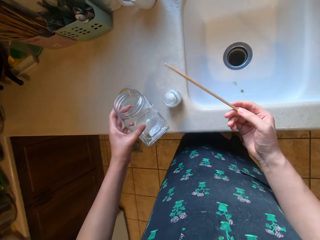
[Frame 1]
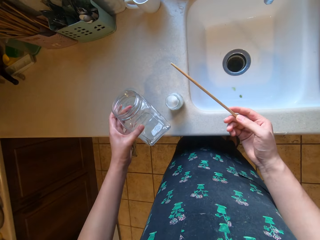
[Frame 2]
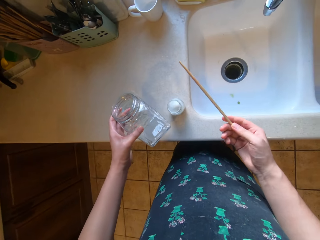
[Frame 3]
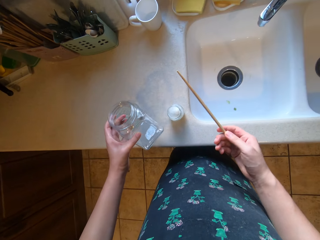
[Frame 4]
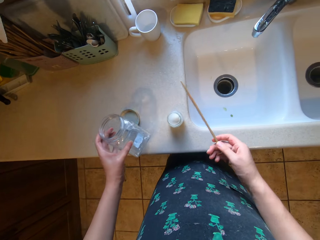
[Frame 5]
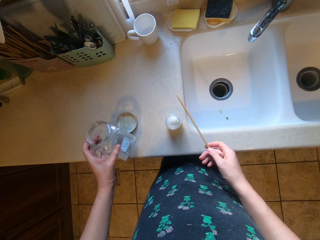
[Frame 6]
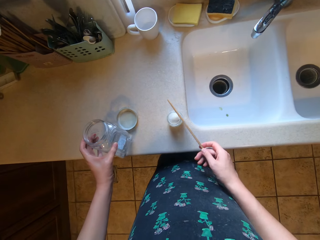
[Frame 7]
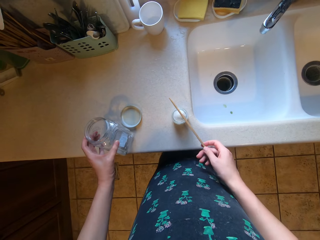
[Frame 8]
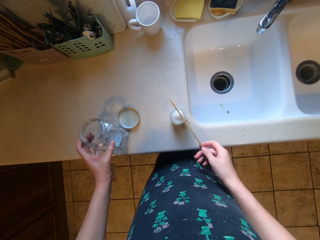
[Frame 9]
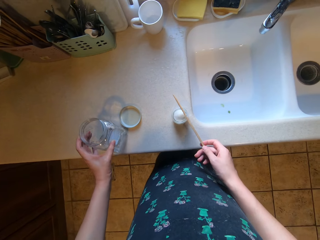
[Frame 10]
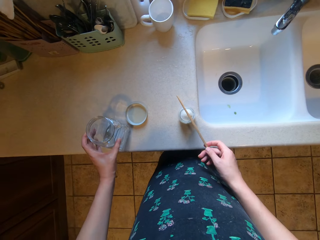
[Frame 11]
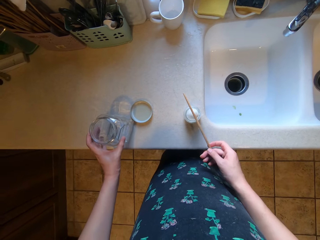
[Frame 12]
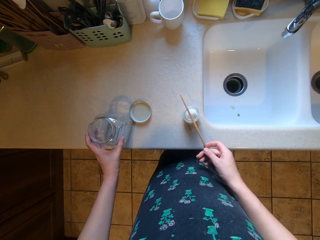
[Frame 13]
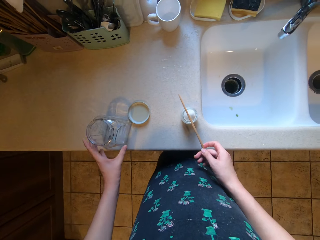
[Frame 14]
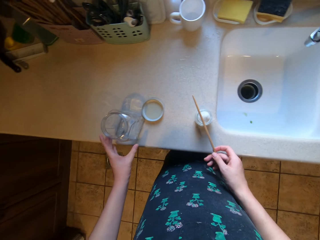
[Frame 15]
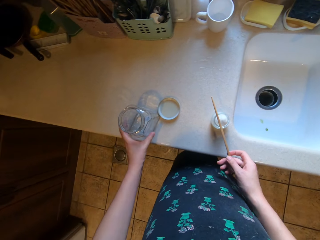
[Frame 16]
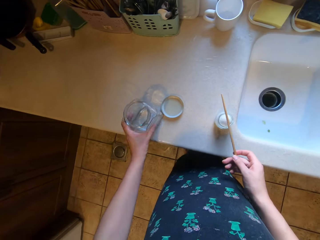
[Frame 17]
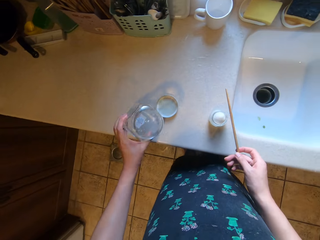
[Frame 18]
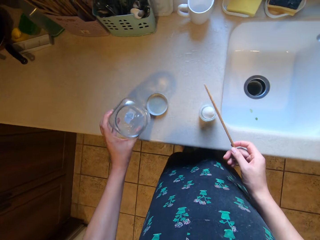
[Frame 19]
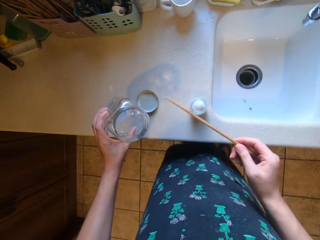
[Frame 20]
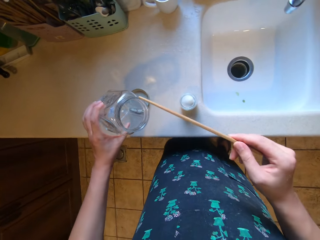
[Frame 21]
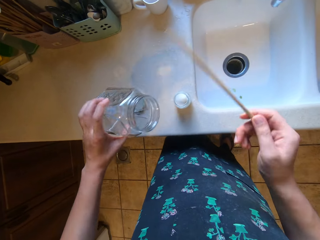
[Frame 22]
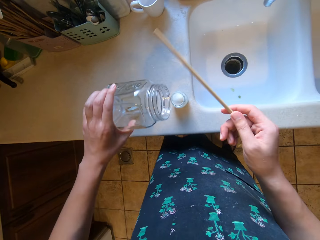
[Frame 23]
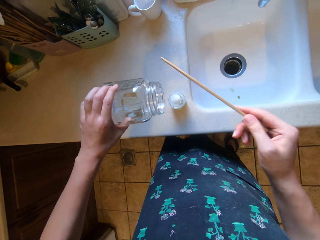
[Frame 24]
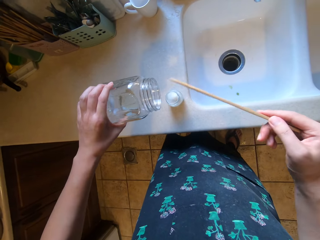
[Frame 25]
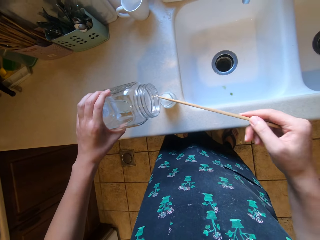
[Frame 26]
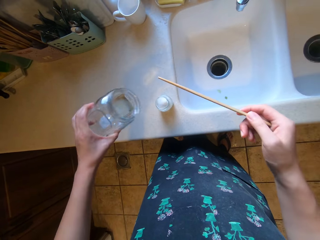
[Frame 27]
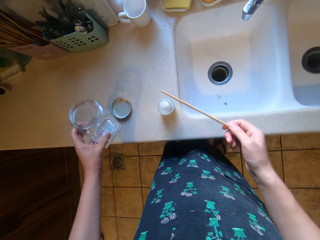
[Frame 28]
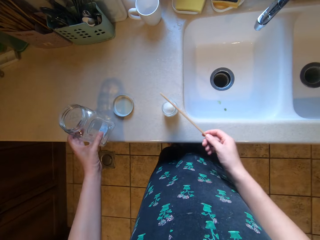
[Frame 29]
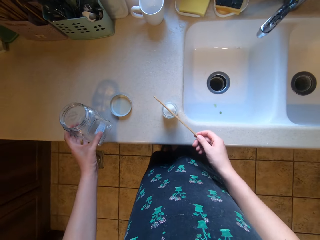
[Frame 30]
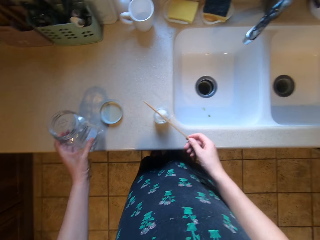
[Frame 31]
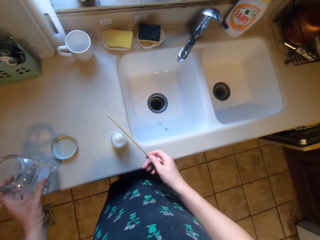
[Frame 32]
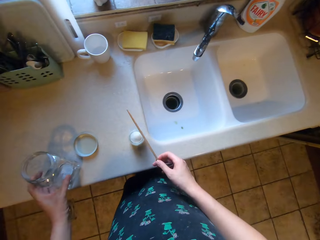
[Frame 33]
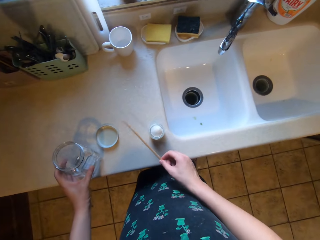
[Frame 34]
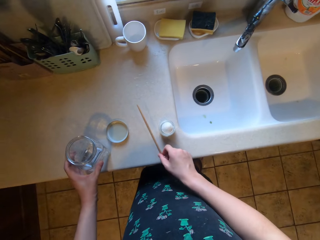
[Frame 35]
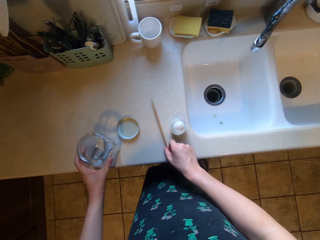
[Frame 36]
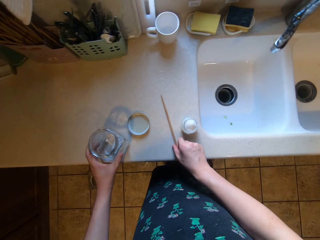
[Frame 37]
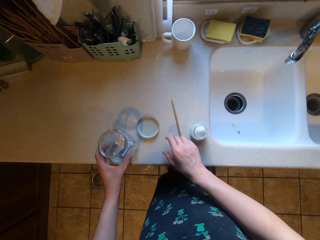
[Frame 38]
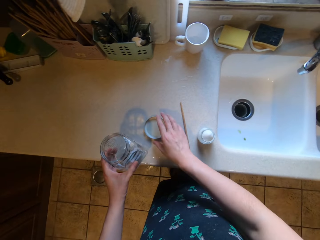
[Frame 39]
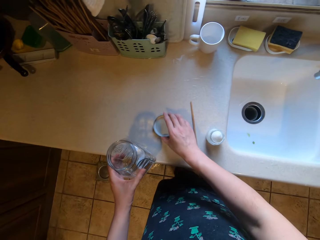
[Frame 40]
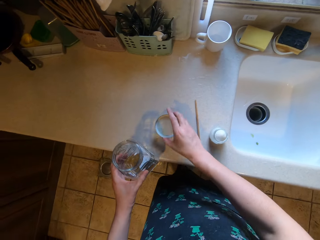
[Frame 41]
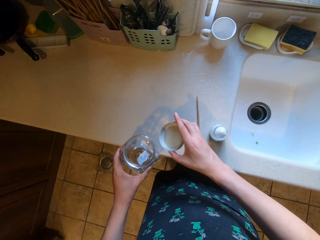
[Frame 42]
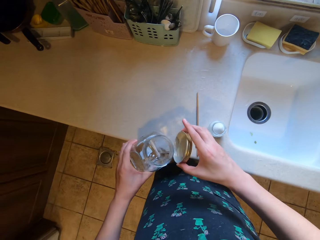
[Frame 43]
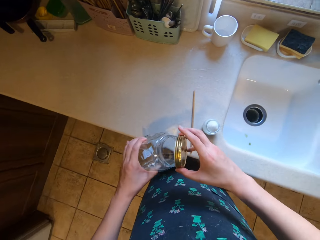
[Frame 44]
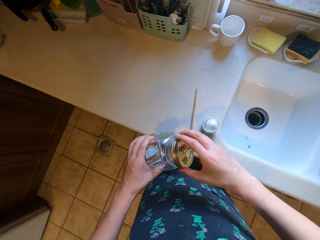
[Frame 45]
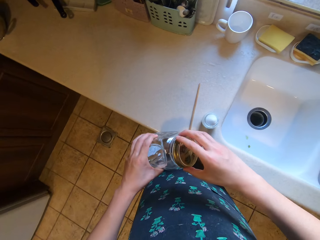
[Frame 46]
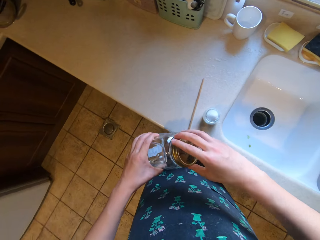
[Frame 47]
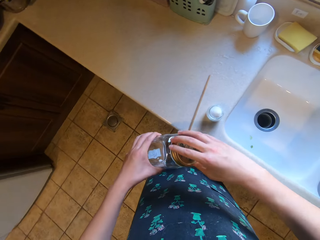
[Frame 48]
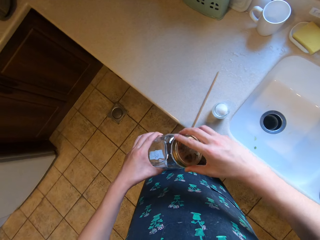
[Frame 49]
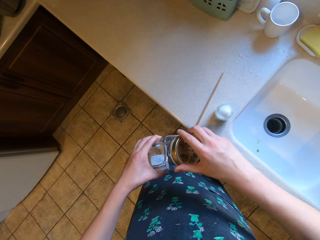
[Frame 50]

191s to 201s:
The camera wearer places the jar on the sink surface. They drop the chopstick on the counter. They close the jar.

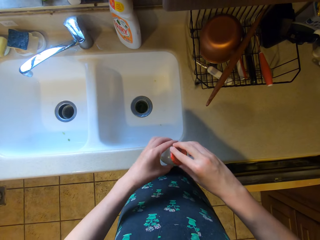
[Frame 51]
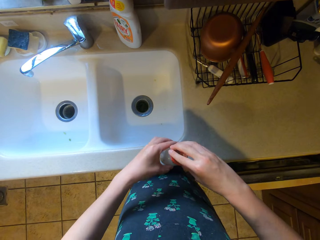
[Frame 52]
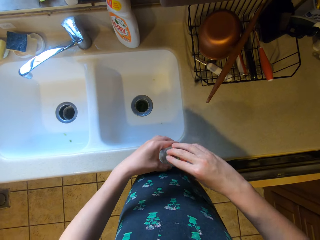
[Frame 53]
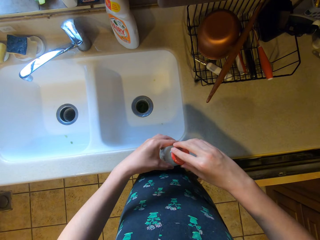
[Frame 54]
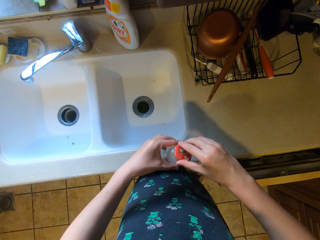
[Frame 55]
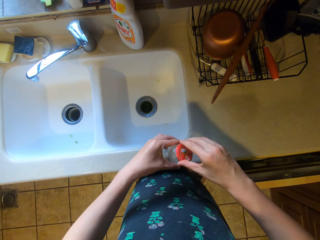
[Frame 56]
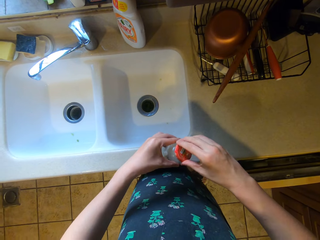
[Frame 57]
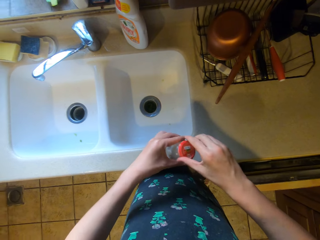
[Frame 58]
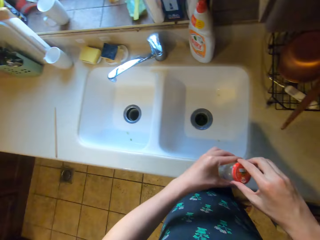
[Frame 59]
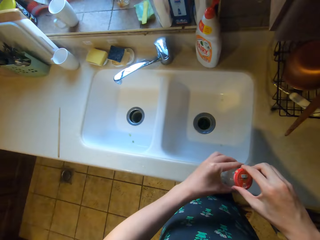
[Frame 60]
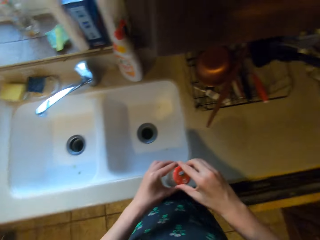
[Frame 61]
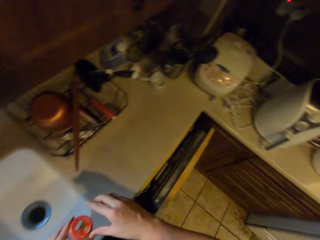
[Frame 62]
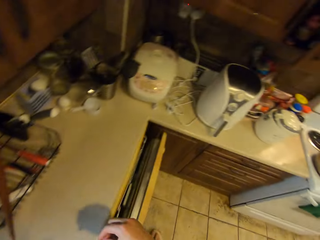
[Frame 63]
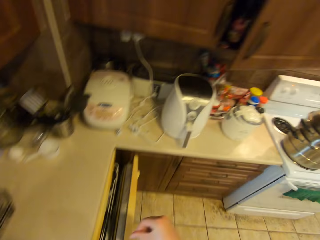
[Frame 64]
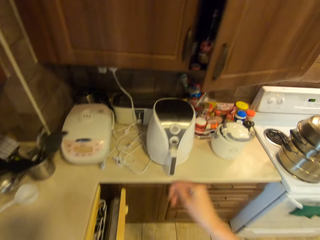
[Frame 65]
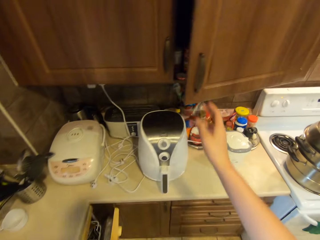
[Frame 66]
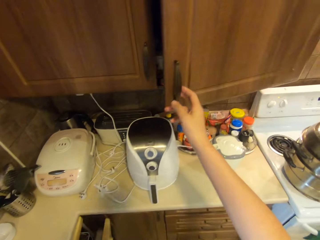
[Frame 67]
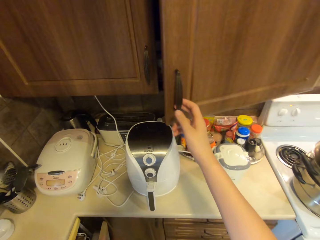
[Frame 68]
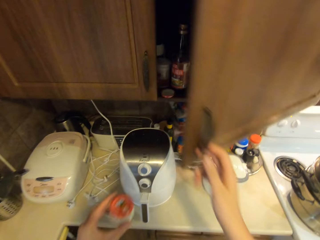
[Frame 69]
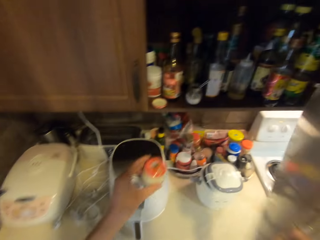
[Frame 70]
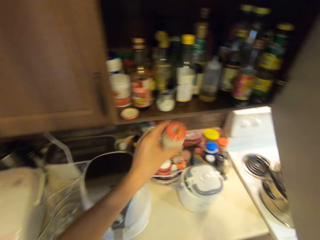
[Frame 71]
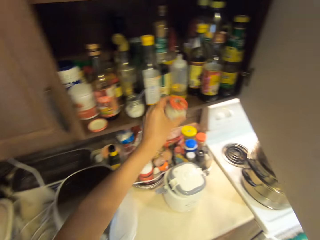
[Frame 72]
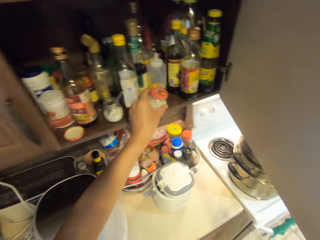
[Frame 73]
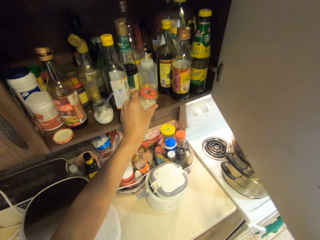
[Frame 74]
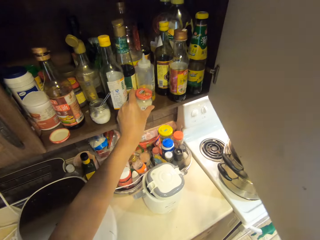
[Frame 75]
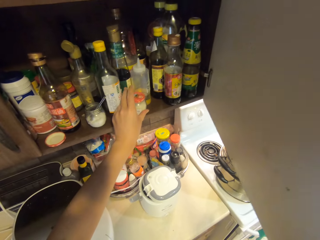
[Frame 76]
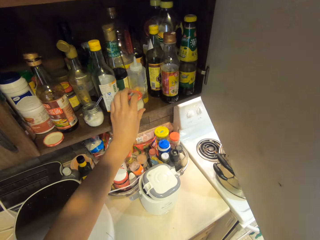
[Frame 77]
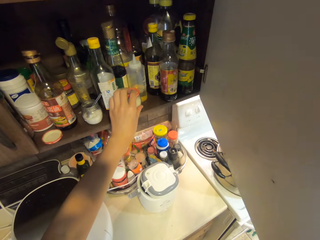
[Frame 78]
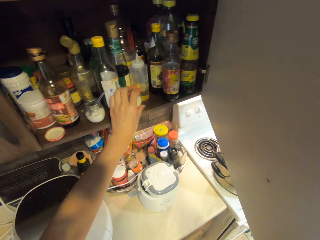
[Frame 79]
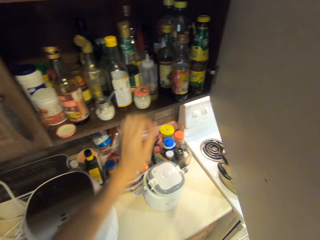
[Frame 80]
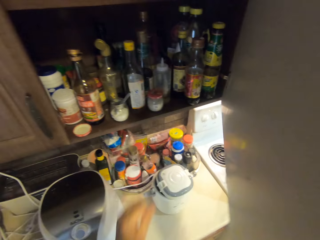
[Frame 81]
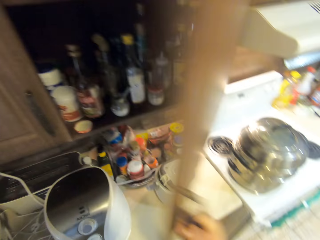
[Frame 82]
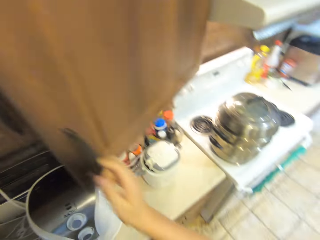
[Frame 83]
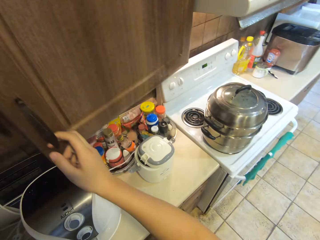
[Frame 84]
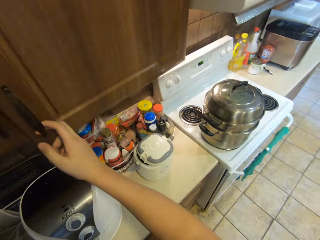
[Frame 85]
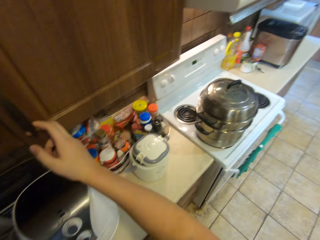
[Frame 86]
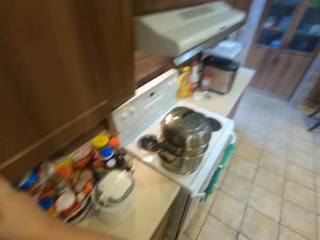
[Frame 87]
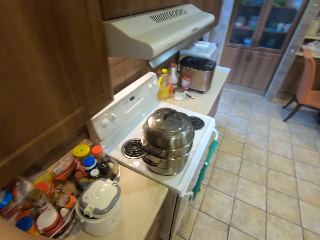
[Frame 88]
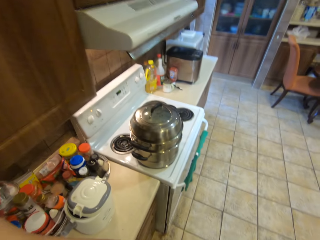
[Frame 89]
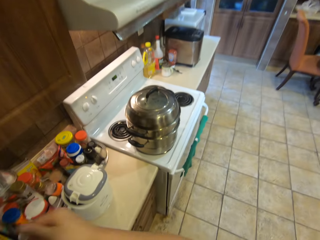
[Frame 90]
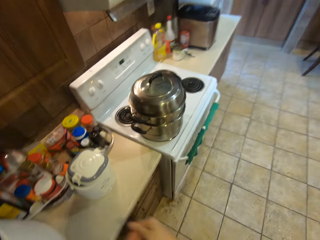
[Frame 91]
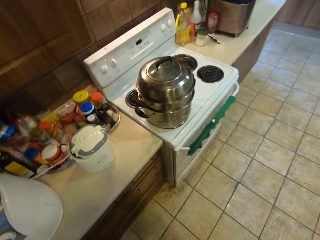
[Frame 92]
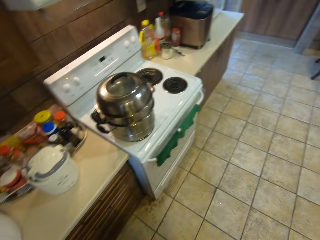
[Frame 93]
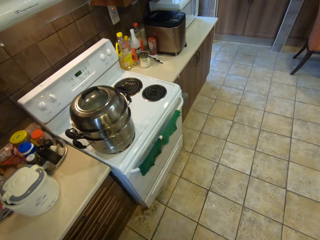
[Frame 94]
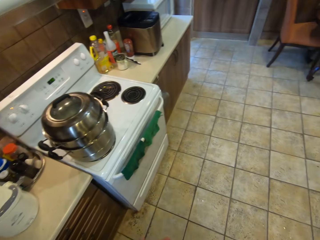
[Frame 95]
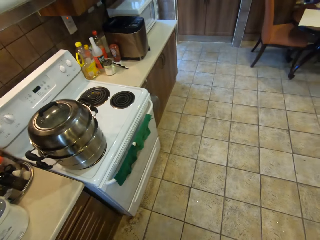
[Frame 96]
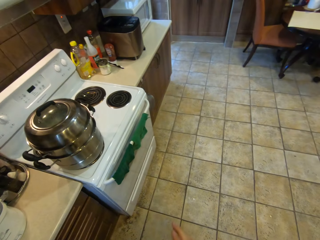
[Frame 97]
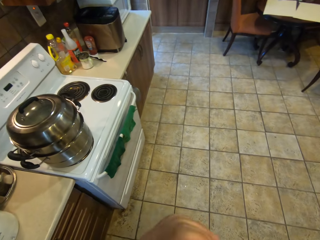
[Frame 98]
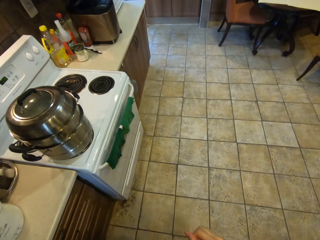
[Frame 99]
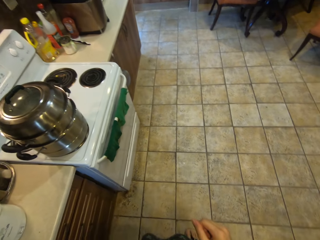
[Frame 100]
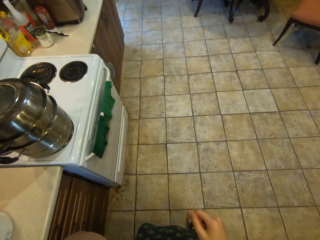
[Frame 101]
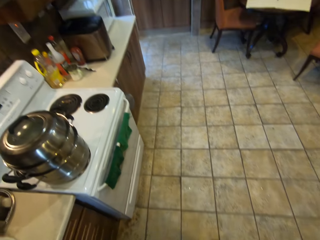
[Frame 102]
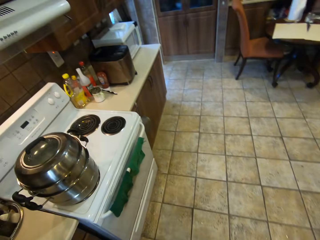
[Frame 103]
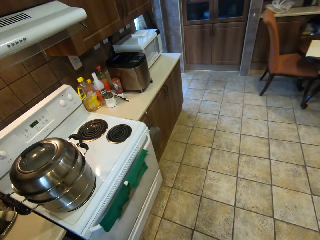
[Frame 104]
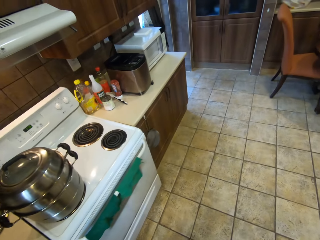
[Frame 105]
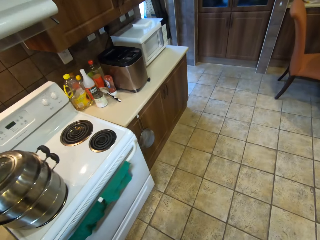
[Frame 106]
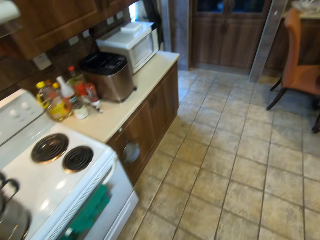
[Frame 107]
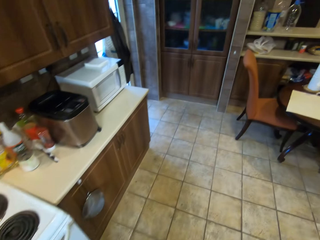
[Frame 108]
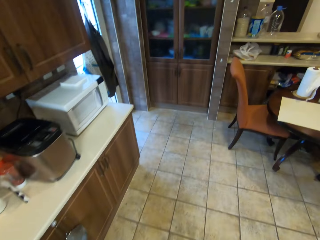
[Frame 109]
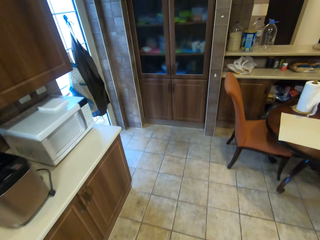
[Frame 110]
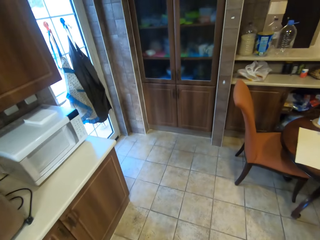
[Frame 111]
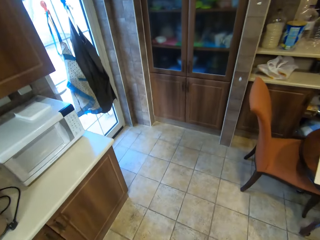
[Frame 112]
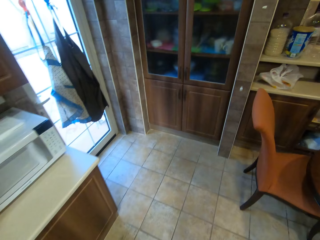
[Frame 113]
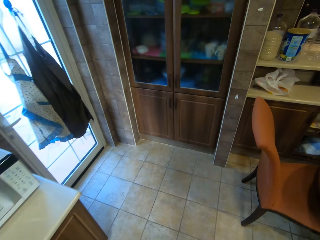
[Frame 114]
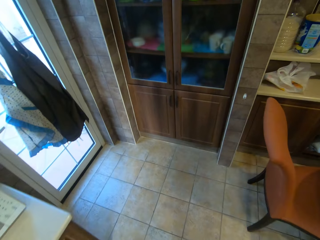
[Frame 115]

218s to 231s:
The camera wearer closes the salt shaker. They put the salt shaker in the cabinet. They close the cabinet.
